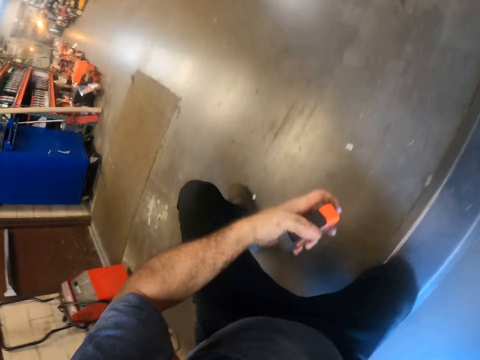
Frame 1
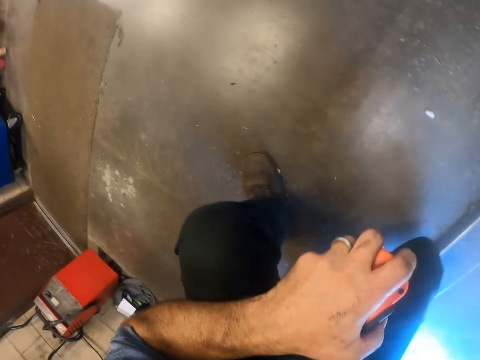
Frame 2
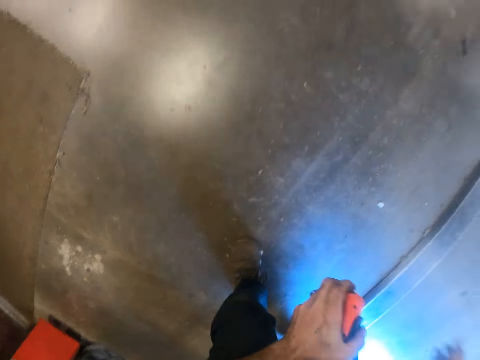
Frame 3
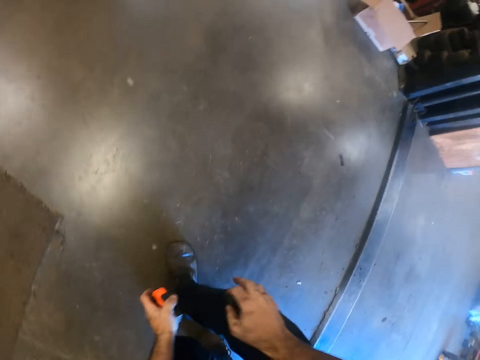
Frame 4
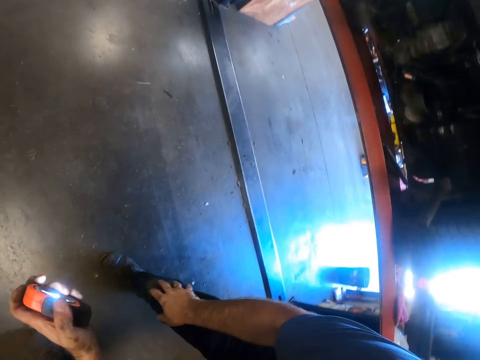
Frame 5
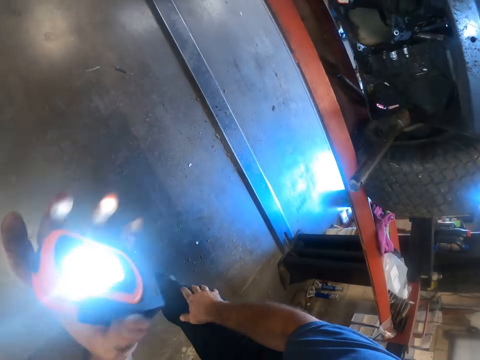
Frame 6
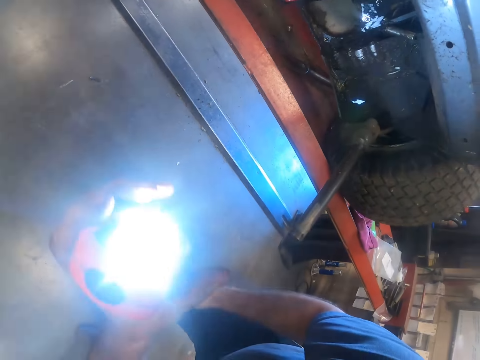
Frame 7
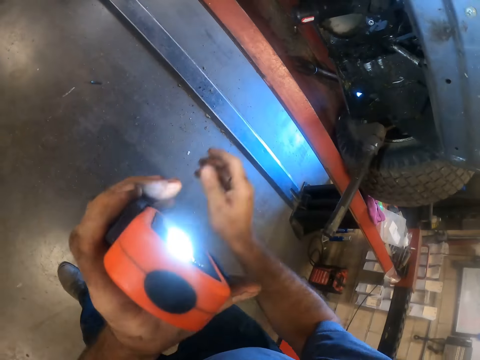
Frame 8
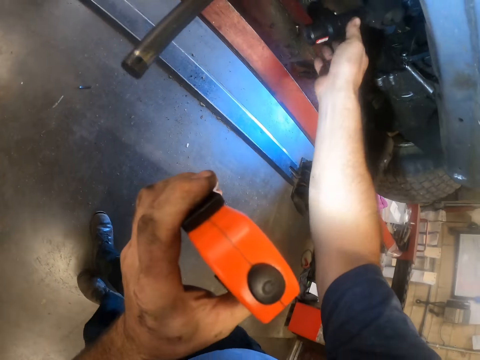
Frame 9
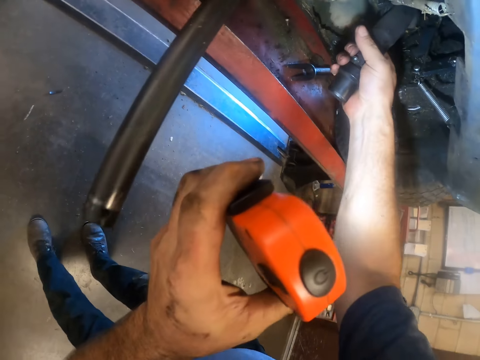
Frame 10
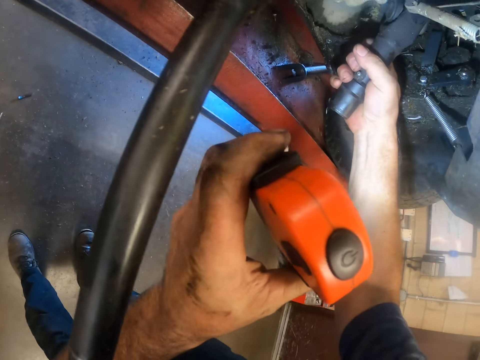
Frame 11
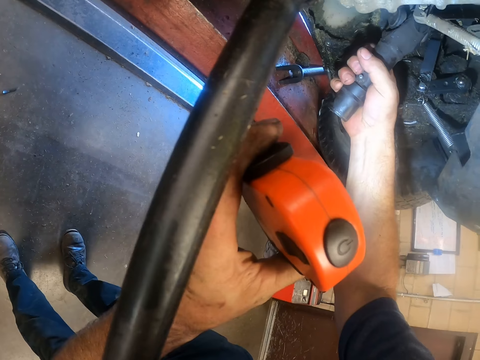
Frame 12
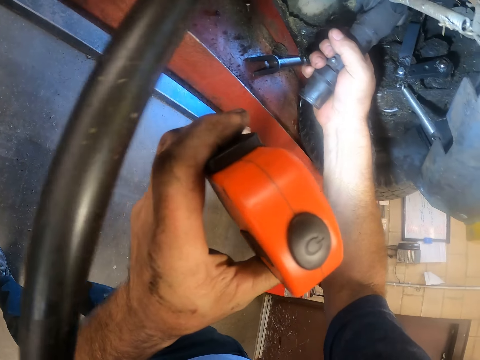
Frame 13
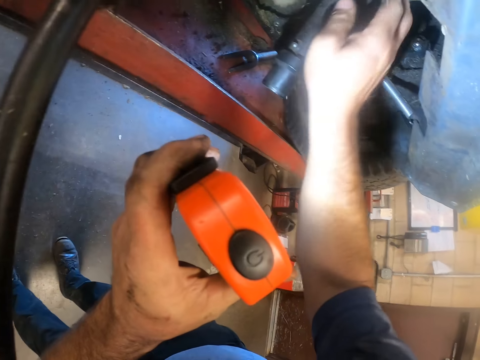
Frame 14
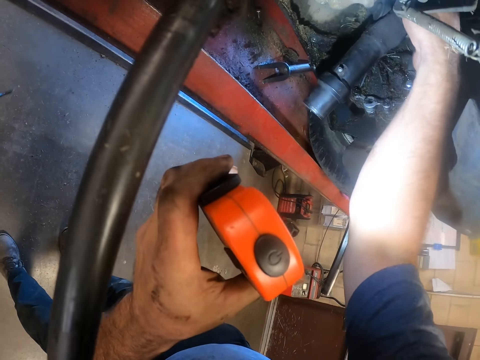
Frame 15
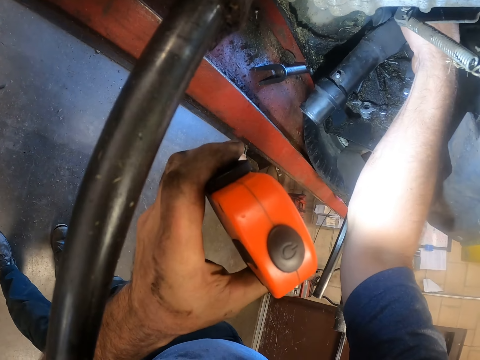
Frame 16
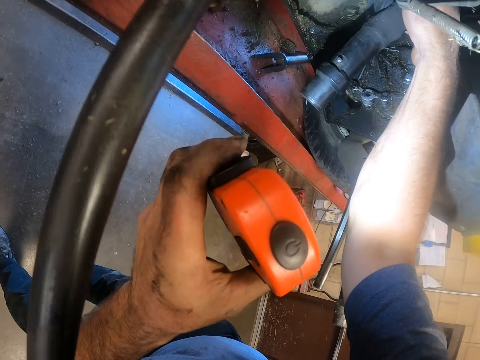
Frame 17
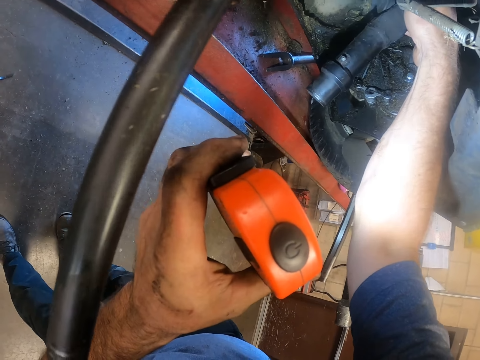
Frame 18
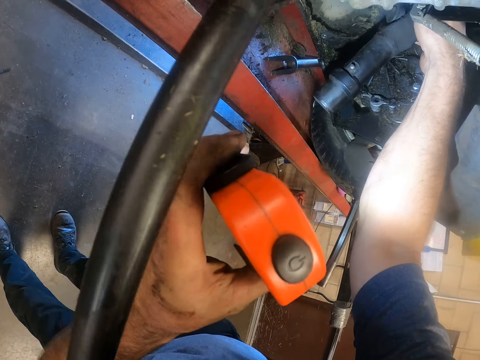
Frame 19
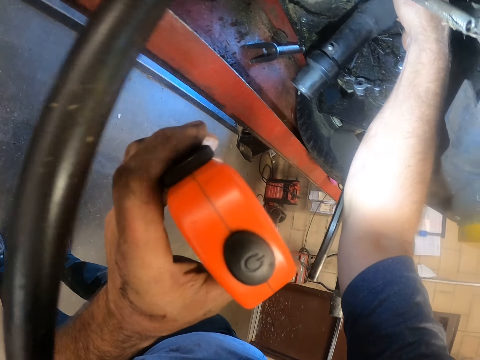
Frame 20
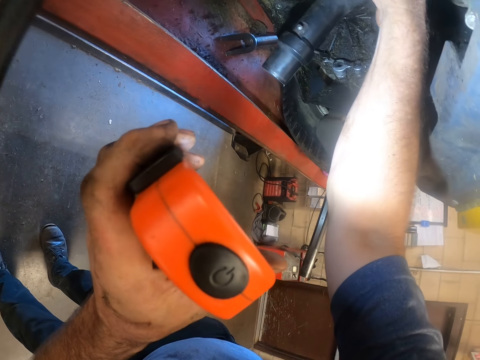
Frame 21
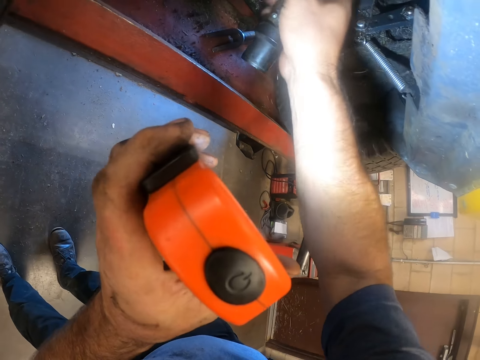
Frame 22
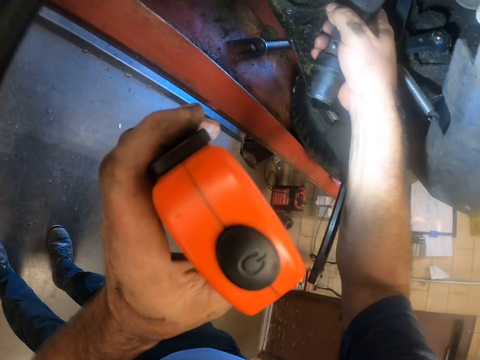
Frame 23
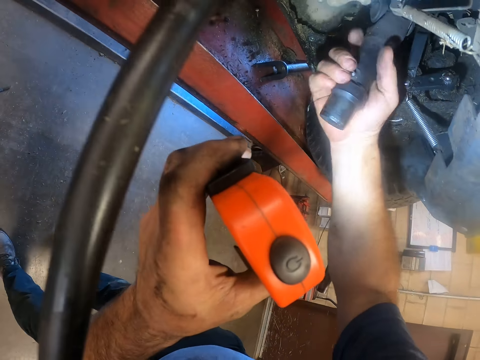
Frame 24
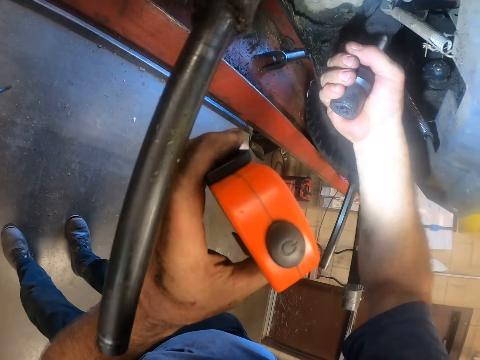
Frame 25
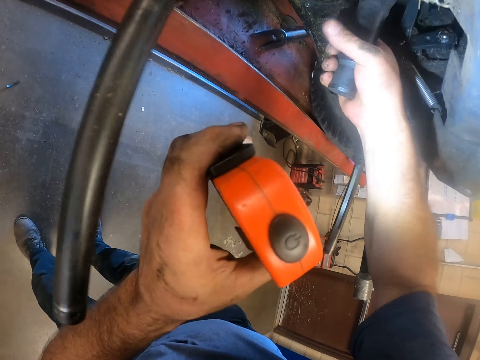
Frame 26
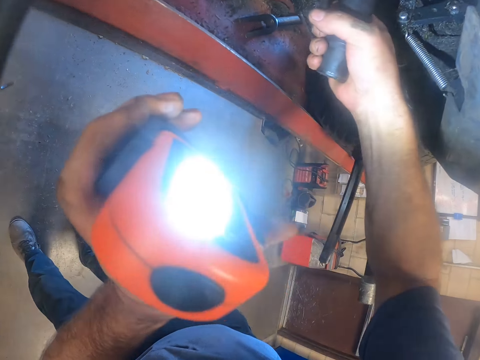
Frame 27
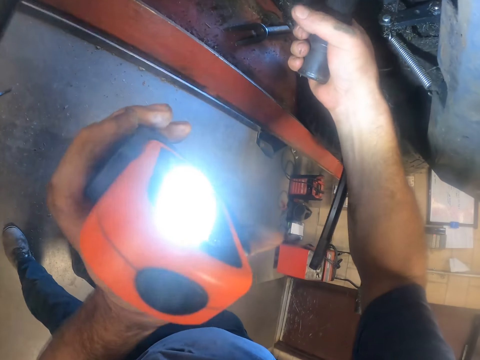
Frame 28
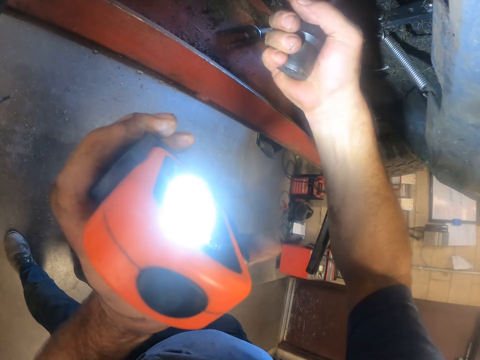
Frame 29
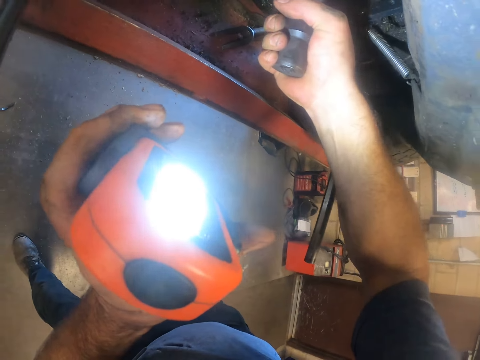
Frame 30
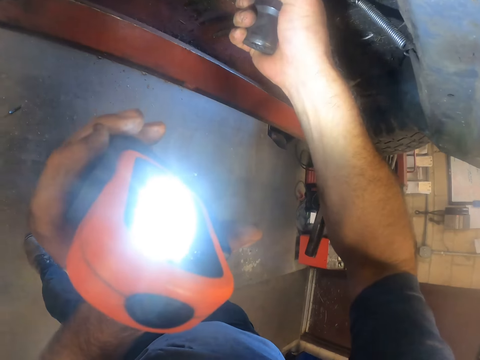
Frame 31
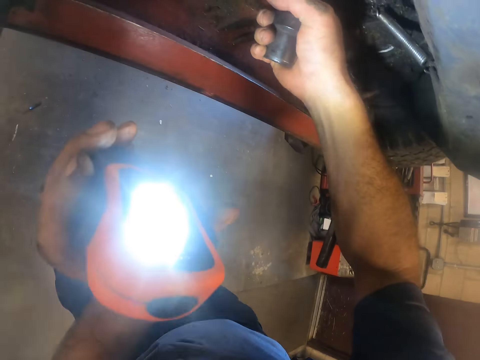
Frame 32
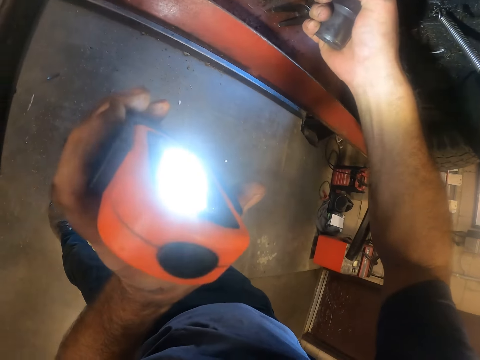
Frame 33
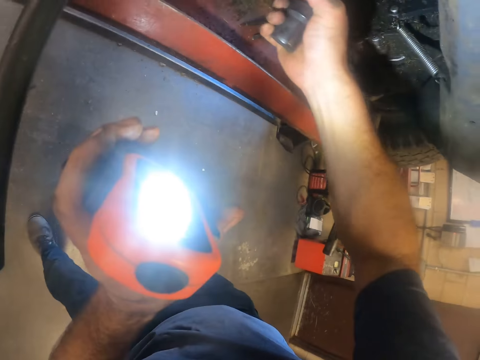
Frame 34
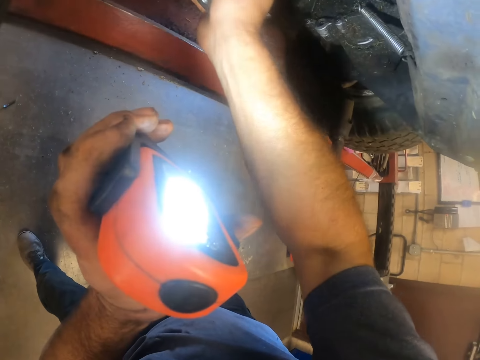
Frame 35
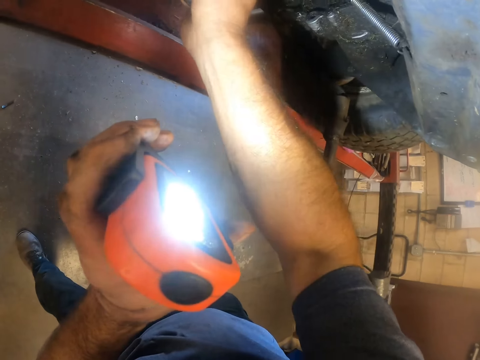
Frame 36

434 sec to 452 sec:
The camera wearer goes under the lift. They look at the lawn mower. They point the torchlight on the lawn tractor. They hold a plug in the lawn tractor. They look at the lawn mower. They pull the plug. They hold something. They look at the lawn mower.

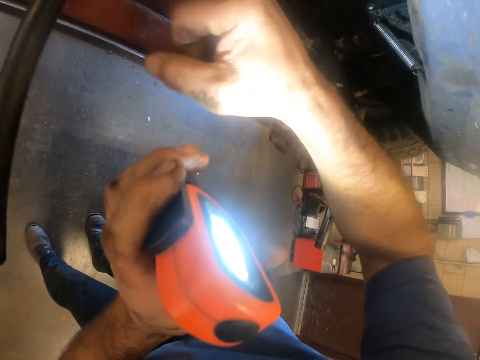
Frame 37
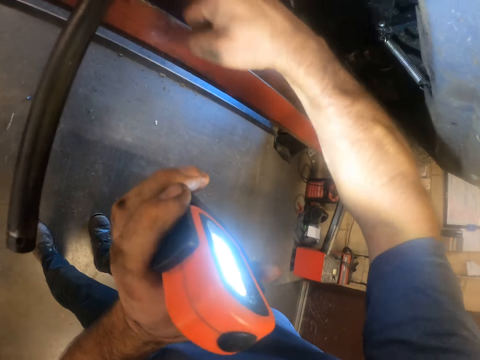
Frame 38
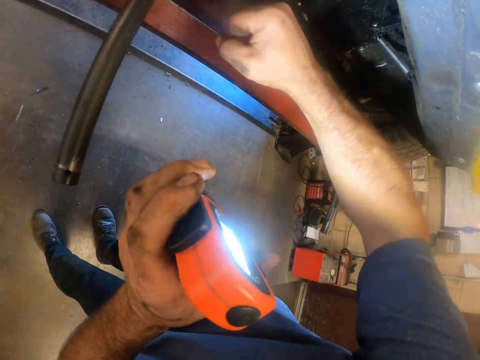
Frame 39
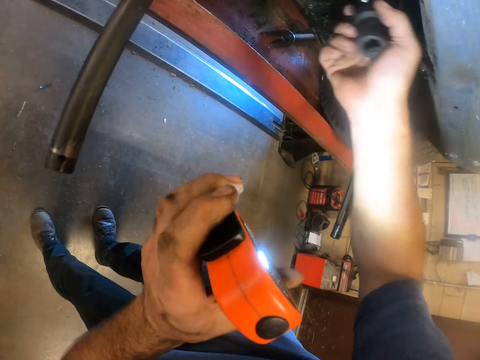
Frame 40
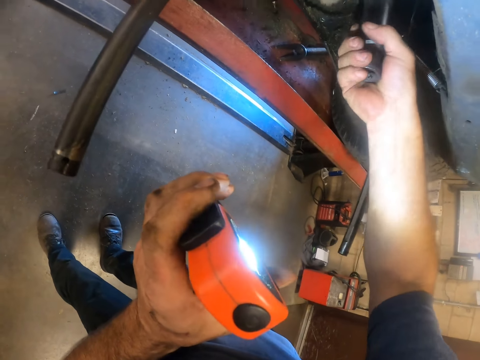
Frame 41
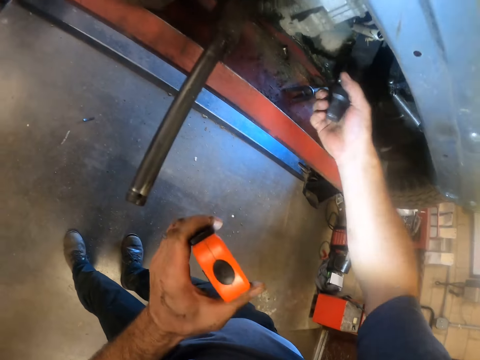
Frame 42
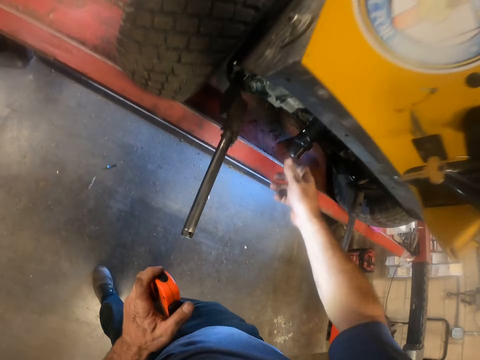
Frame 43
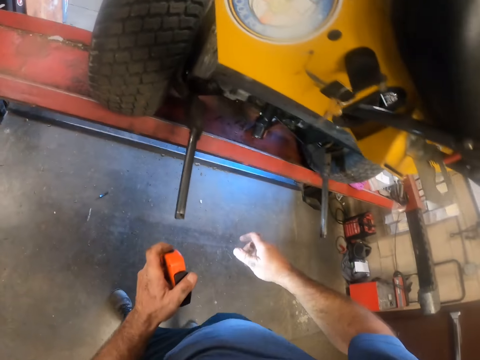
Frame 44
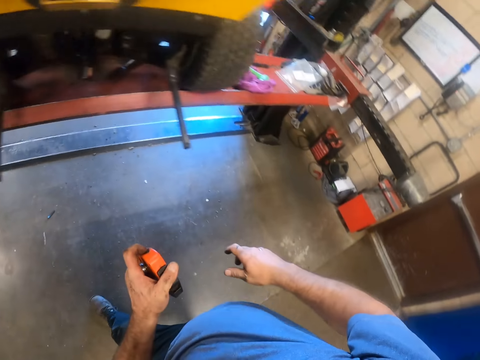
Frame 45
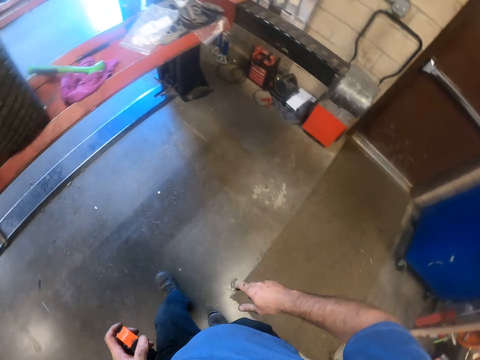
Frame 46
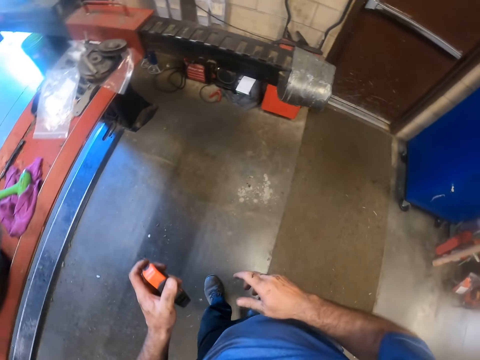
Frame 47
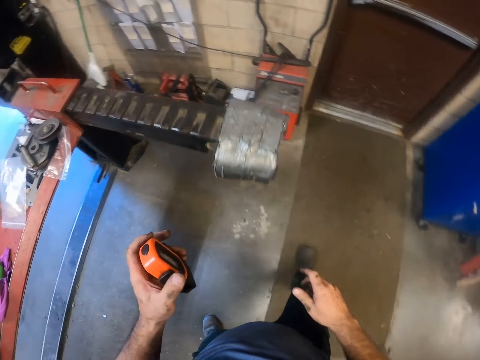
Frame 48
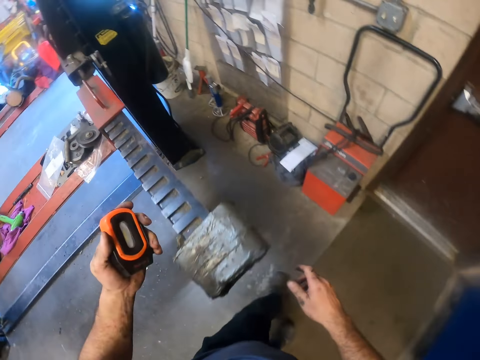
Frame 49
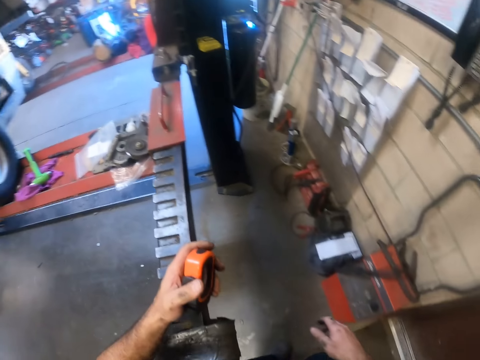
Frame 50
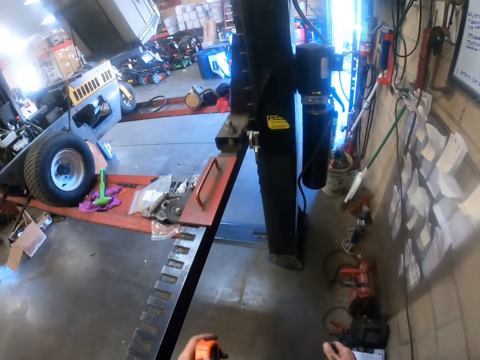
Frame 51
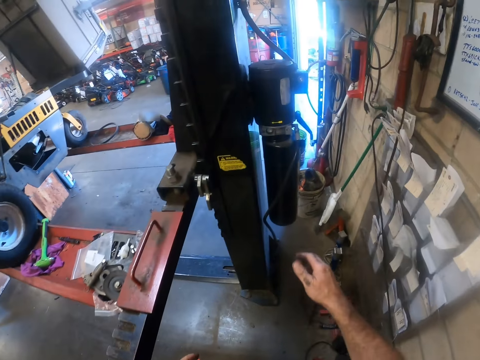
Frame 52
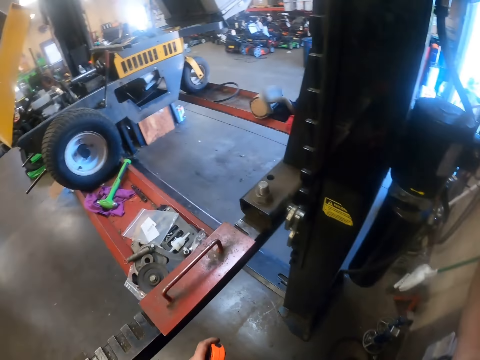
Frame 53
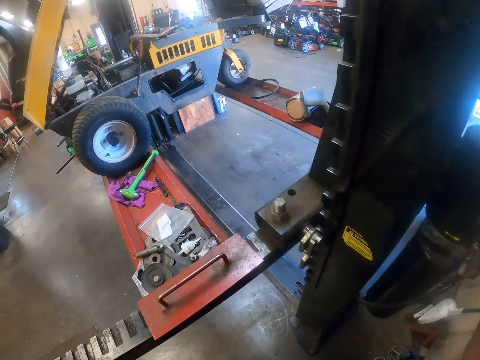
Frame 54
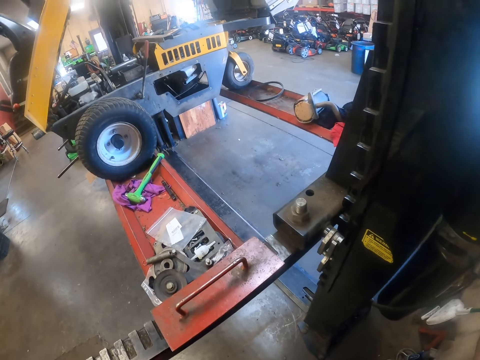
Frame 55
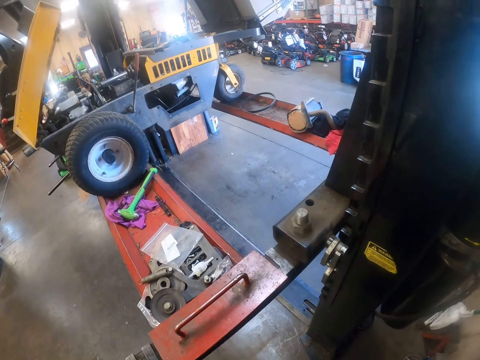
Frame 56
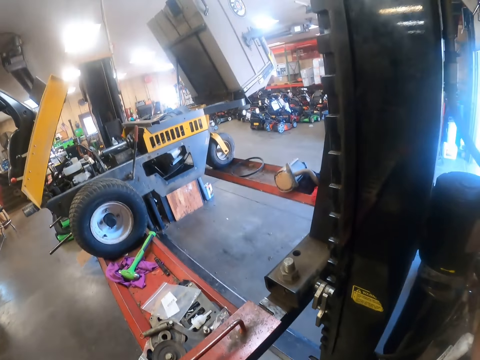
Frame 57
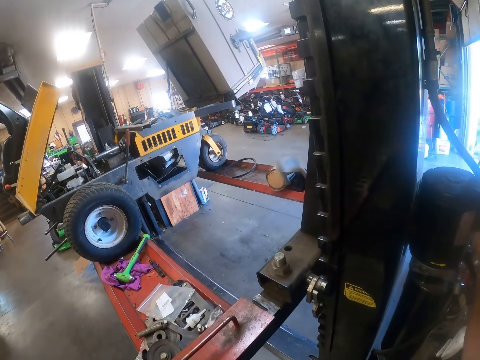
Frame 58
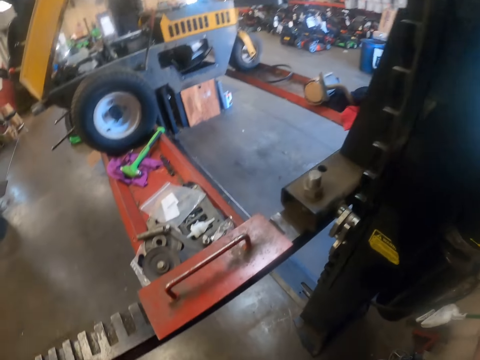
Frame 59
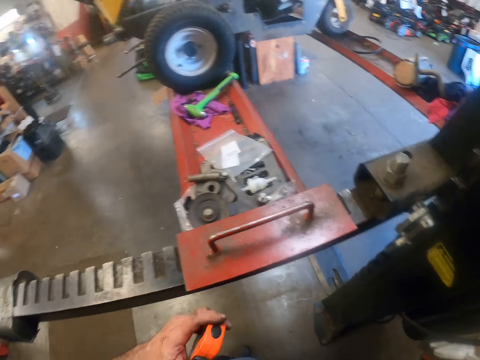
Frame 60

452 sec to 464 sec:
The camera wearer hits the plug with a hand. They shake the plug. They hold something. They walk to the lift control. They look at something.
